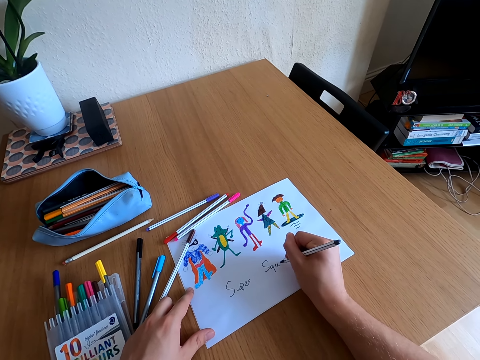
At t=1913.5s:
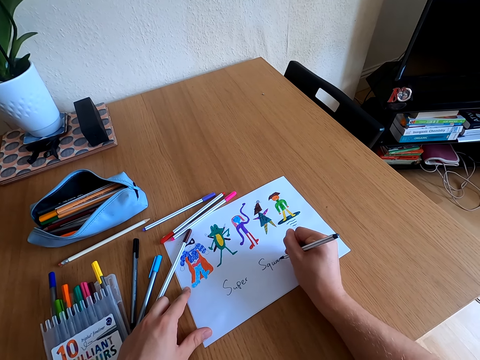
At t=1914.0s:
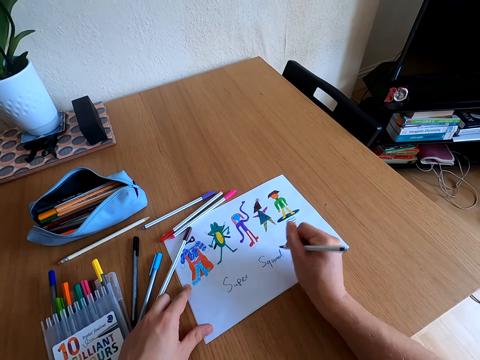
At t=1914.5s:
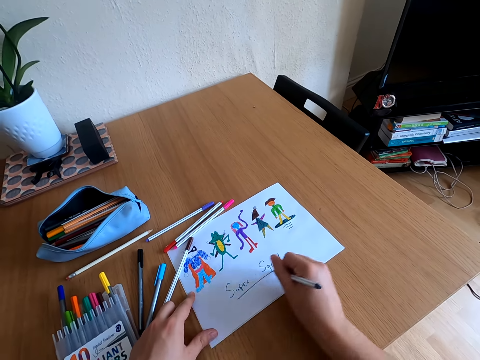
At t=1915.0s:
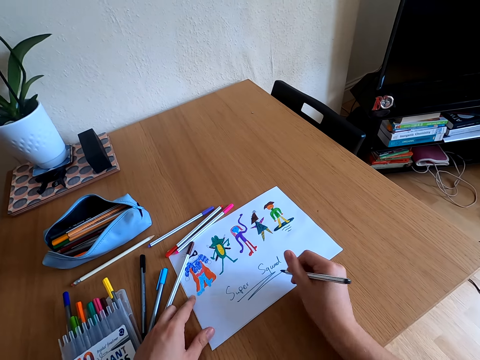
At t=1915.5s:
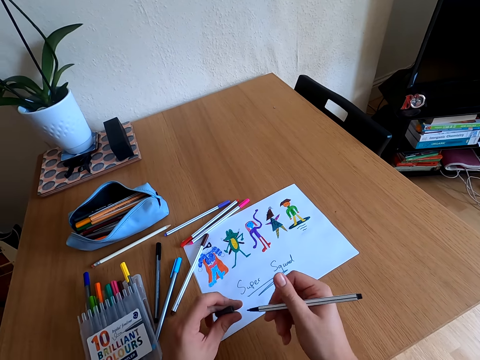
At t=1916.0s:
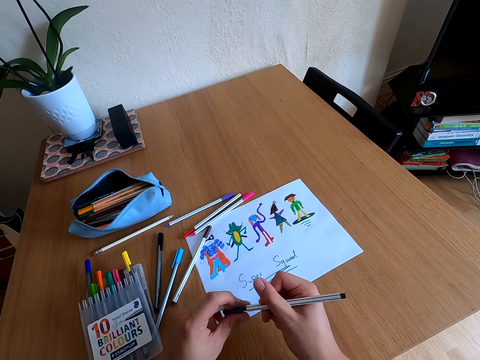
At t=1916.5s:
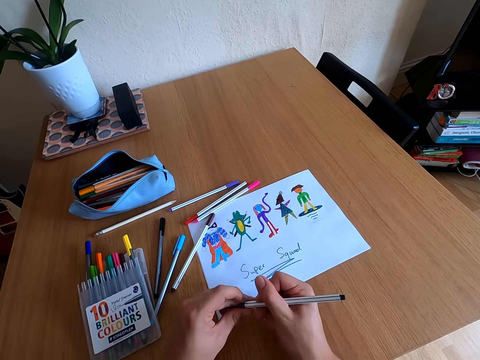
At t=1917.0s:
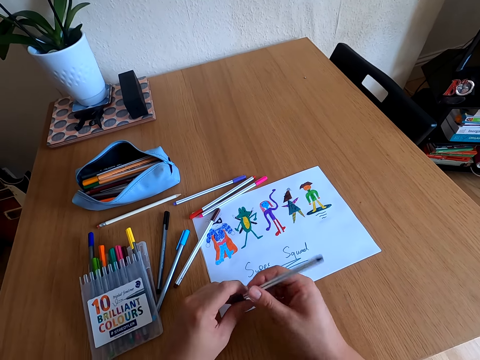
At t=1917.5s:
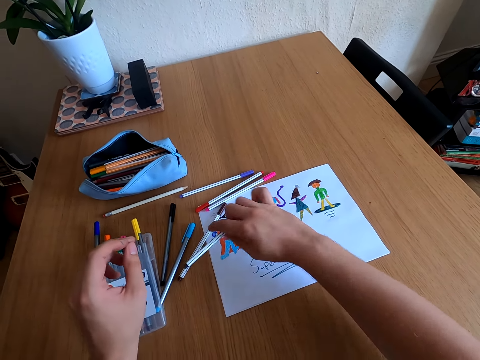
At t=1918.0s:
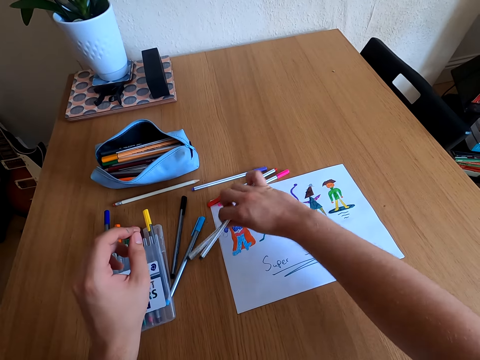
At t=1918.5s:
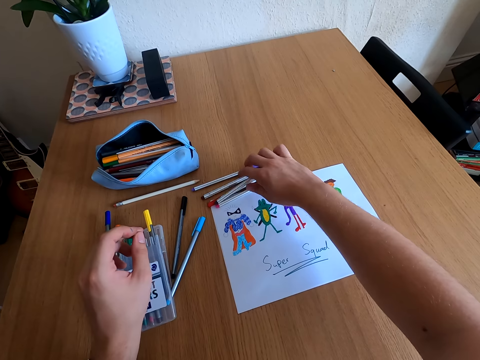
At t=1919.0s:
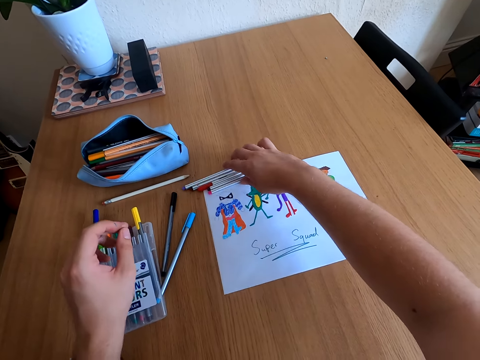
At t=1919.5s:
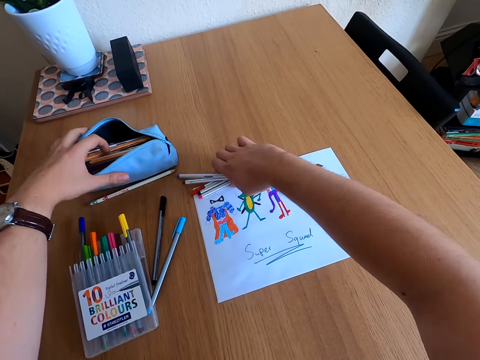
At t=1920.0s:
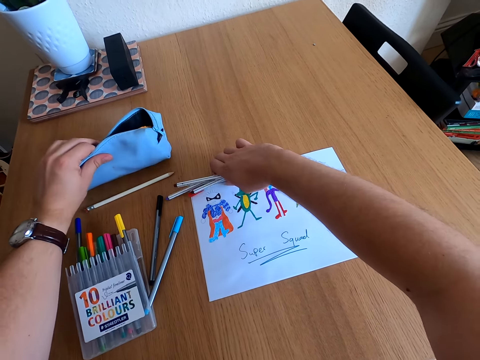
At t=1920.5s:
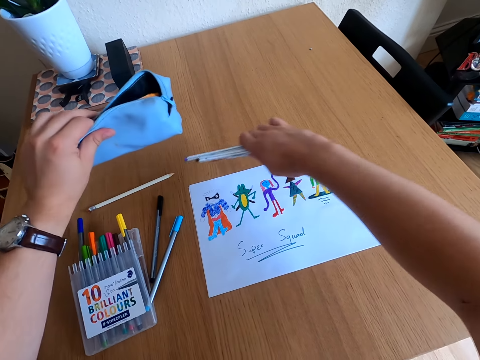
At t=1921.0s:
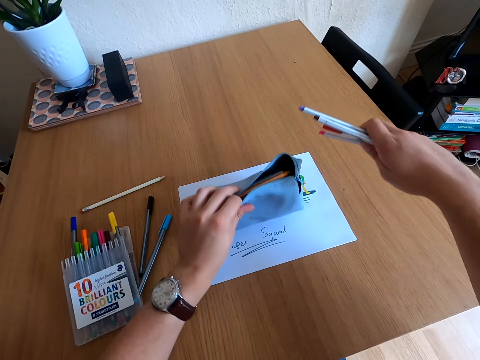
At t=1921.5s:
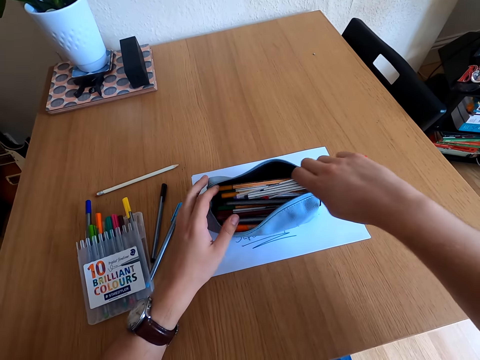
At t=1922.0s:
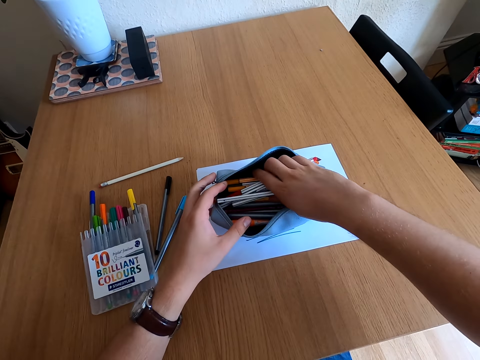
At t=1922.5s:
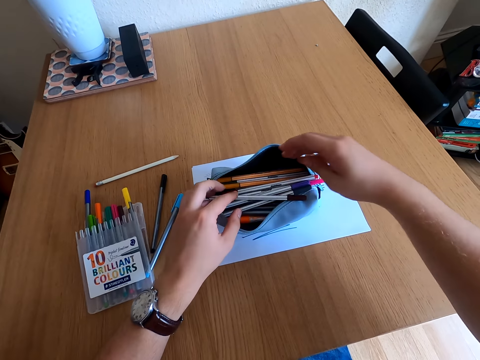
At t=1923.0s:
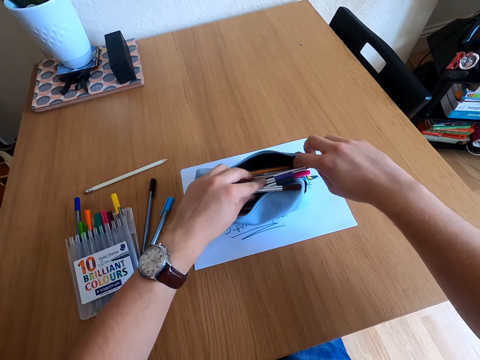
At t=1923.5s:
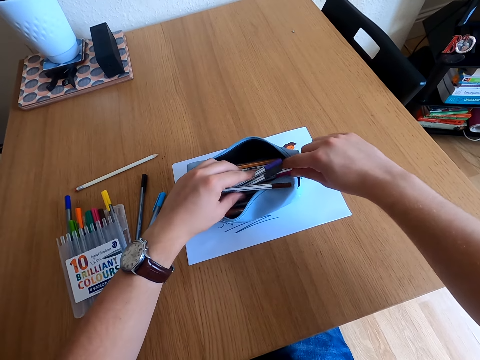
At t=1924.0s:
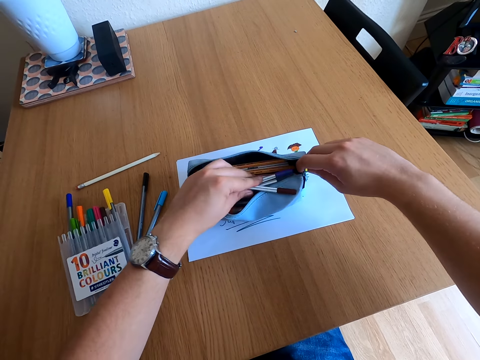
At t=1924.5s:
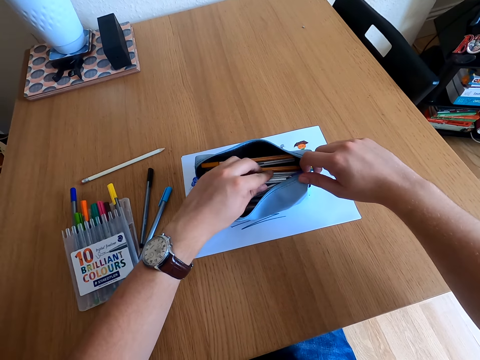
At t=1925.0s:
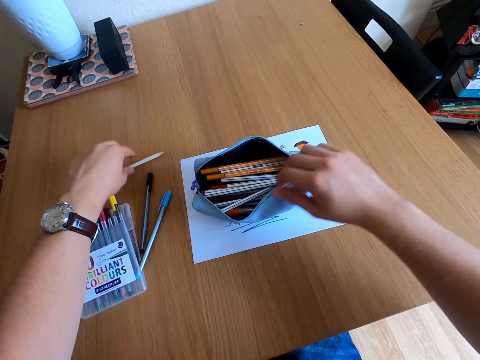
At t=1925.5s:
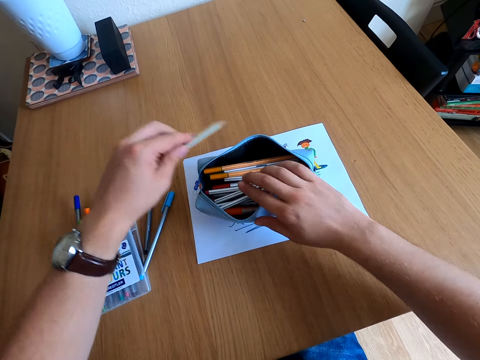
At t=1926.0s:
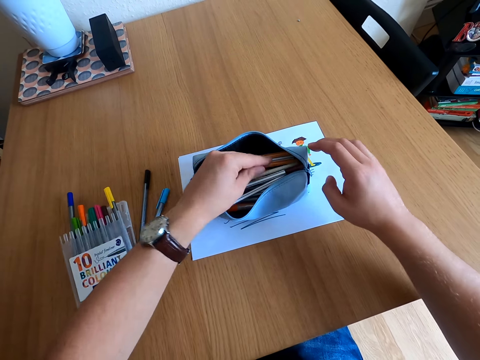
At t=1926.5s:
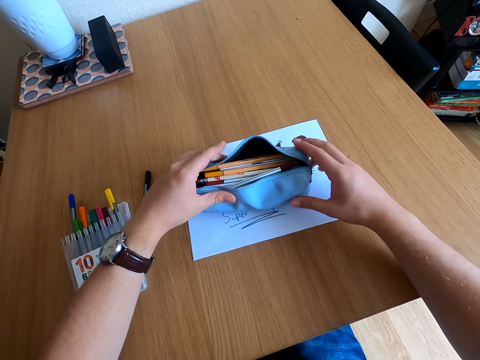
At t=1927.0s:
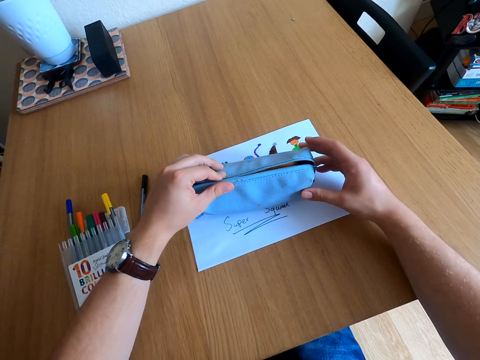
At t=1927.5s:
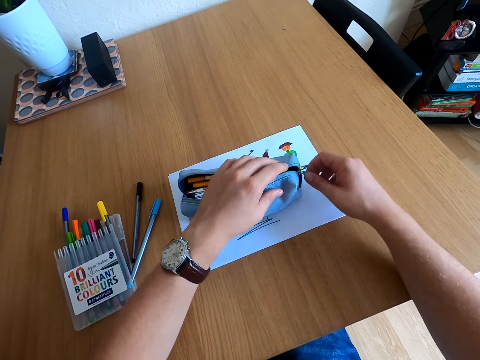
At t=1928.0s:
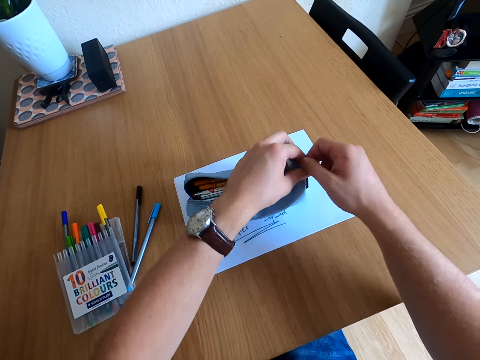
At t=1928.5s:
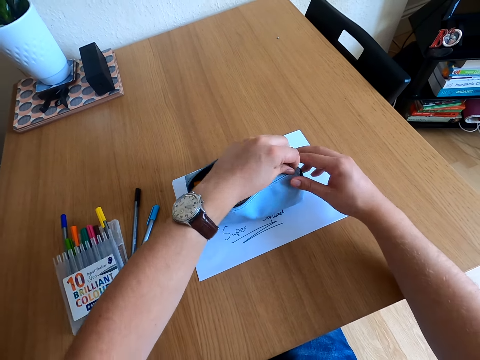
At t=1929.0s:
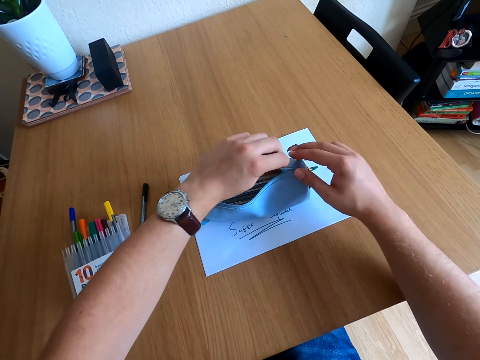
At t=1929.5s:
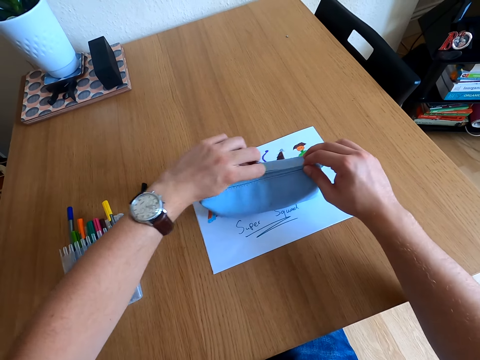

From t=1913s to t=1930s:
The camera wearer closes the color pen lid. They move the color pens on the table. They pick up the color pens. They move the pouch bag on the table. They place the color pens in the pouch bag. They pick up the color pen. They place the color pen in the pouch bag. They hold the pouch bag and close the pouch bag.

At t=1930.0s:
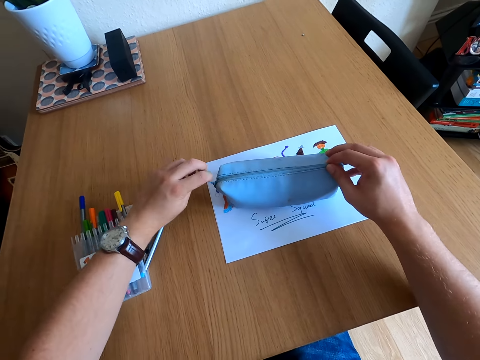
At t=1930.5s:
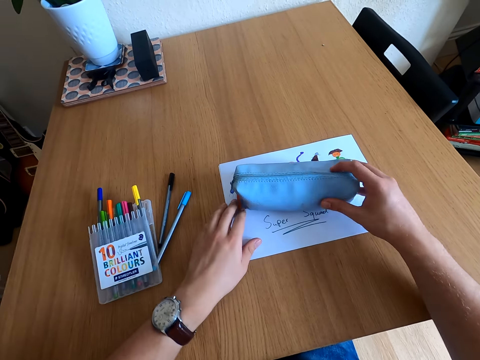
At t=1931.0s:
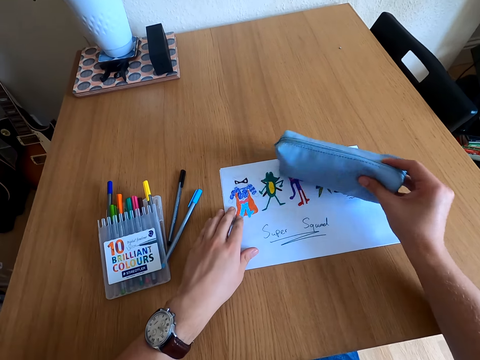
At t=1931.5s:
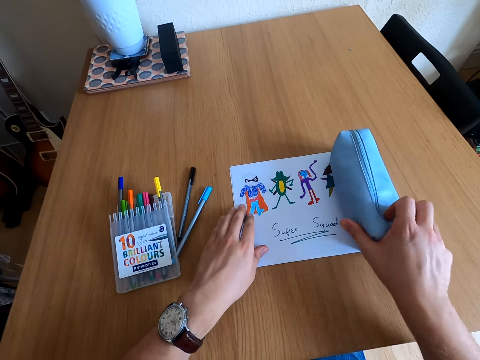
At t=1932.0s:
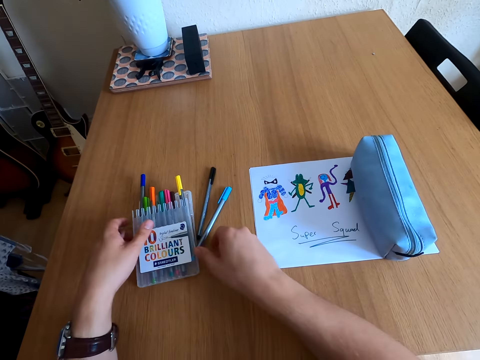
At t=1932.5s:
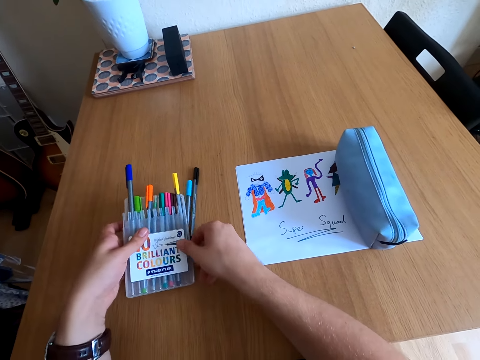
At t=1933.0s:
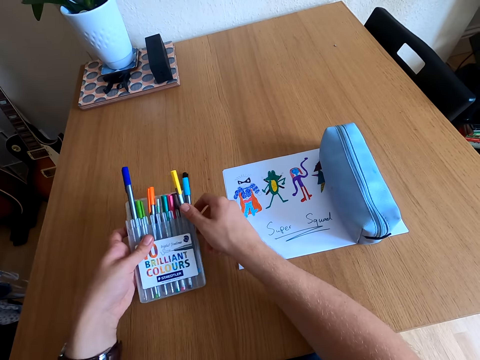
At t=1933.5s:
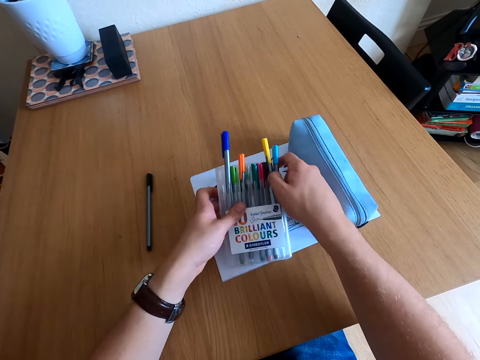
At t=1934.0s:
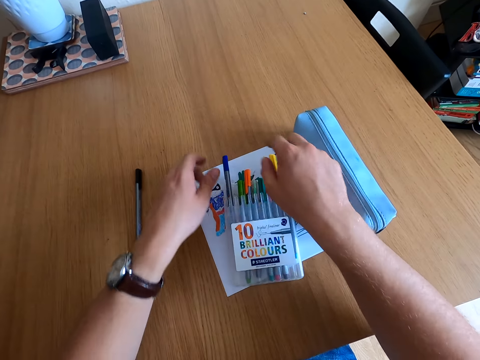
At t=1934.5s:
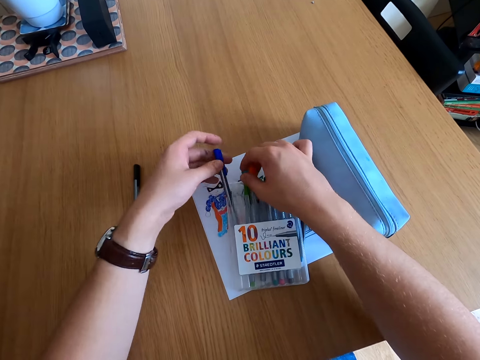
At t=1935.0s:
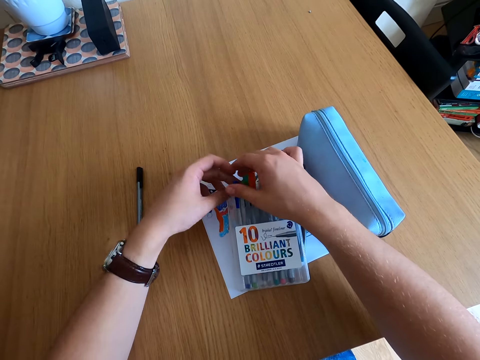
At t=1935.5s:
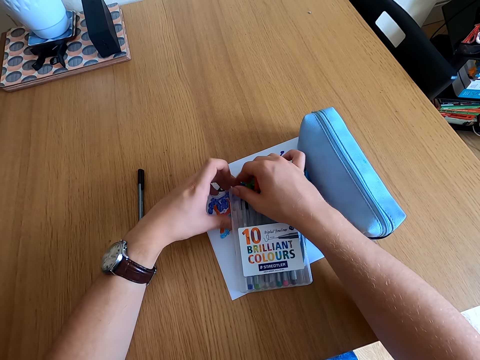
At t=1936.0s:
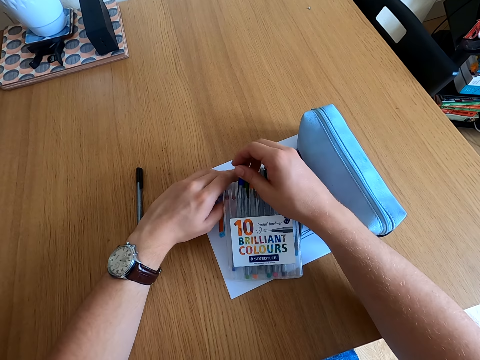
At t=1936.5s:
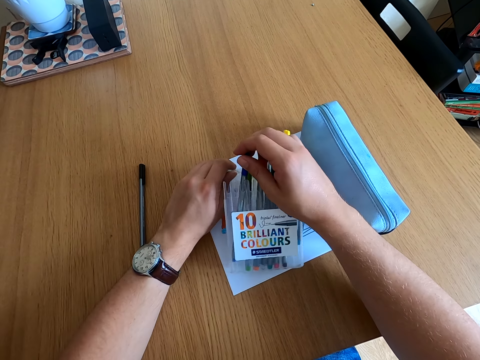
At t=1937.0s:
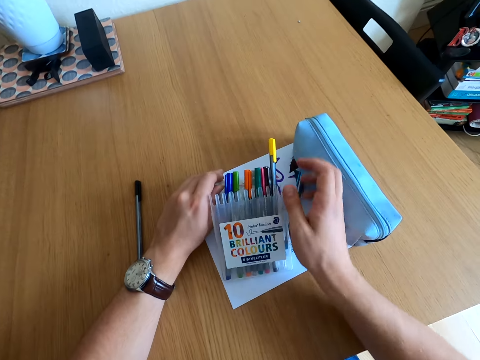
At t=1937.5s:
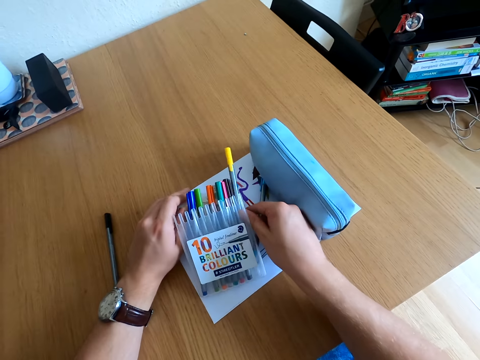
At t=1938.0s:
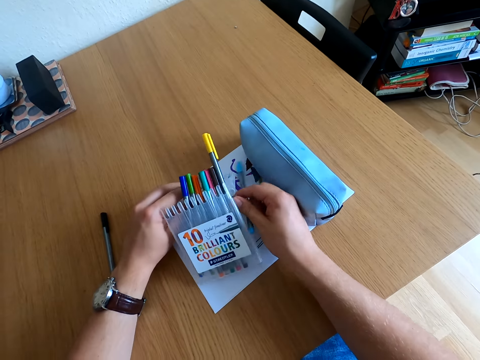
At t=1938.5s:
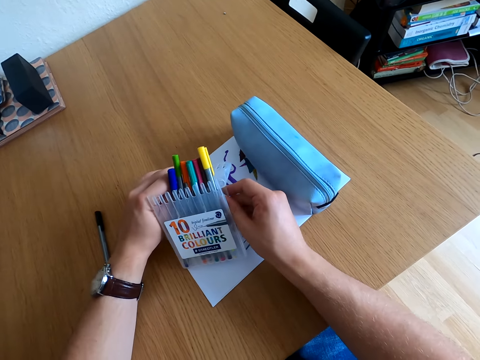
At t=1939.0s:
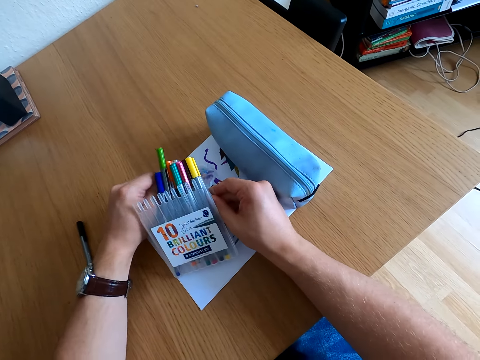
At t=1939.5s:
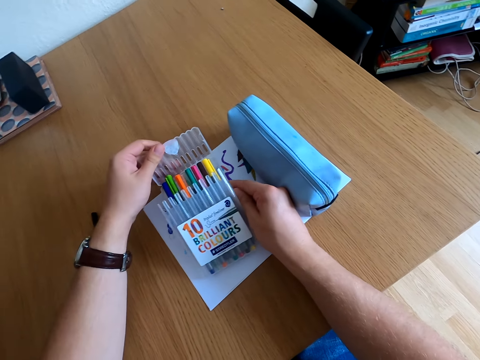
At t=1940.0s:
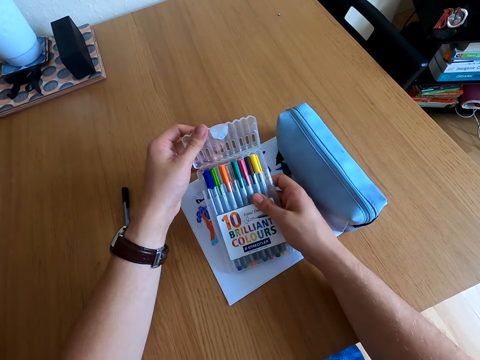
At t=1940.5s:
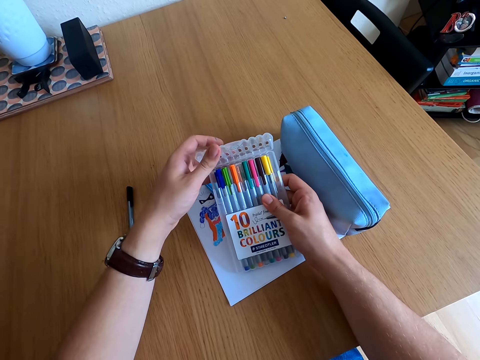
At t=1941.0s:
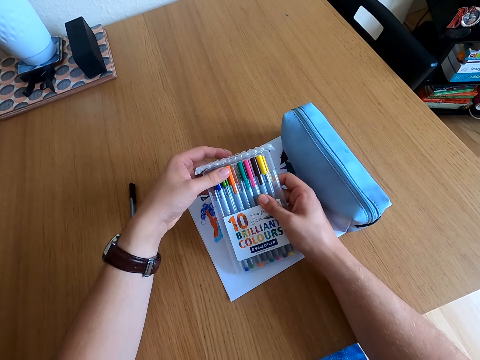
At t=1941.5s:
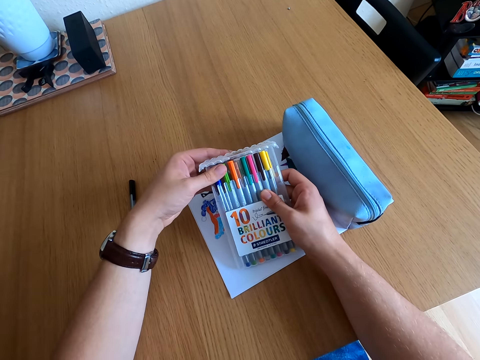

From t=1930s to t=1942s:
The camera wearer moves the pouch bag on the table. They move the color pen kit on the table. They arrange the color pens in the kit. They put colours in a colour panel.
